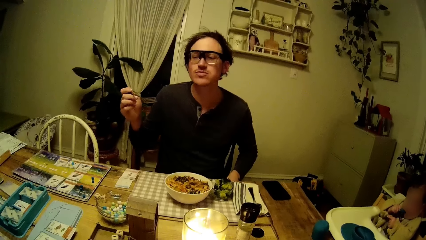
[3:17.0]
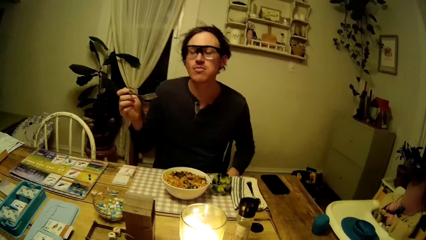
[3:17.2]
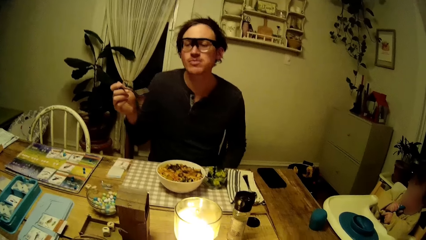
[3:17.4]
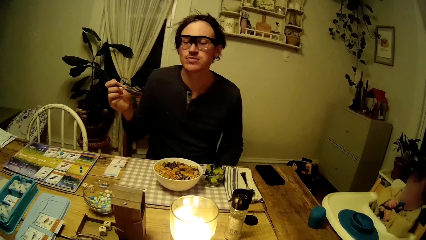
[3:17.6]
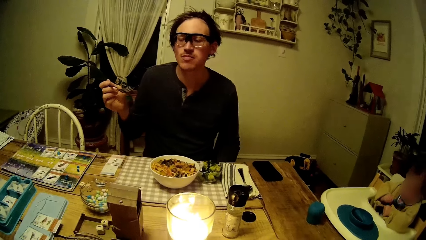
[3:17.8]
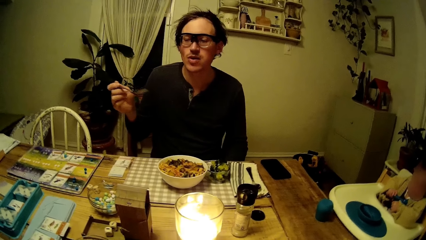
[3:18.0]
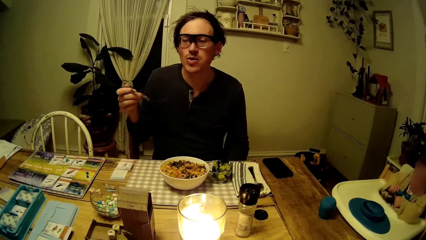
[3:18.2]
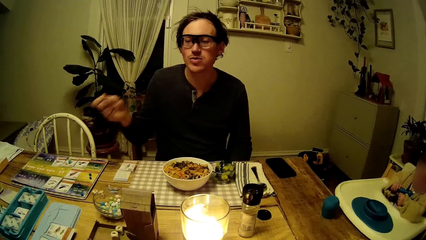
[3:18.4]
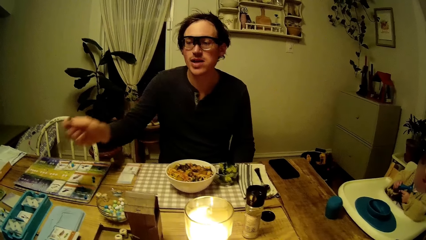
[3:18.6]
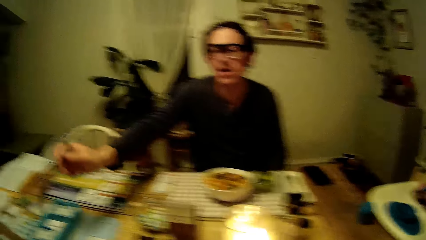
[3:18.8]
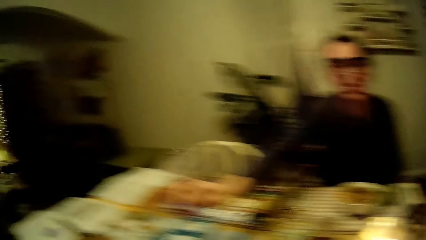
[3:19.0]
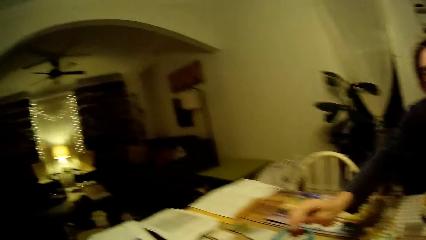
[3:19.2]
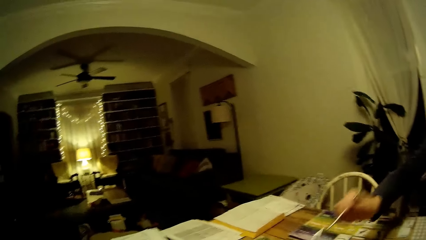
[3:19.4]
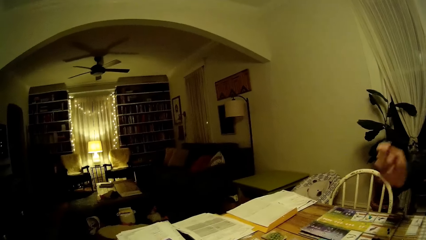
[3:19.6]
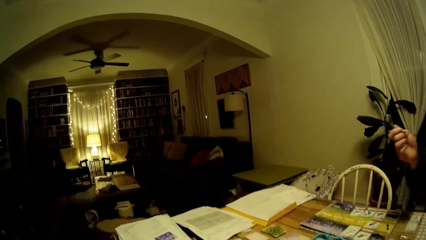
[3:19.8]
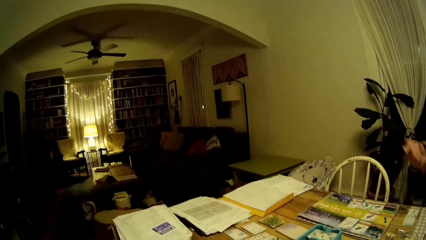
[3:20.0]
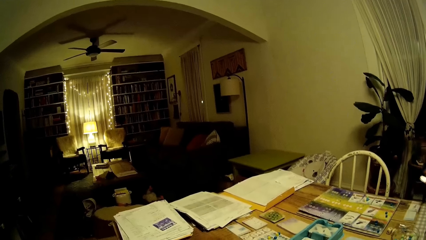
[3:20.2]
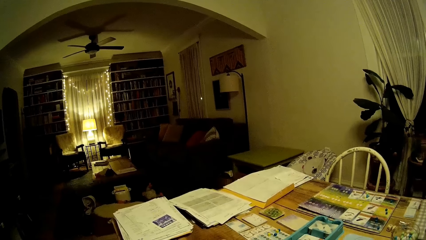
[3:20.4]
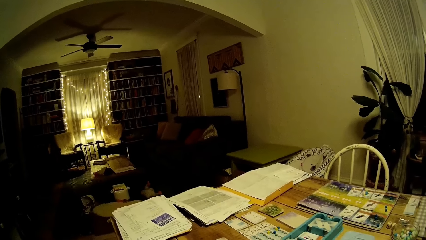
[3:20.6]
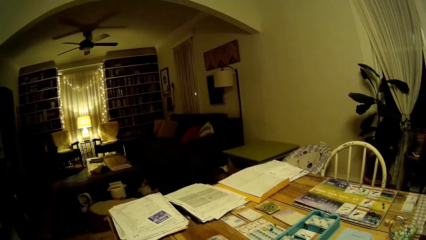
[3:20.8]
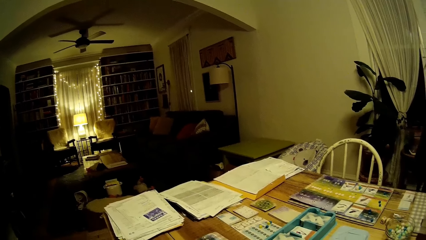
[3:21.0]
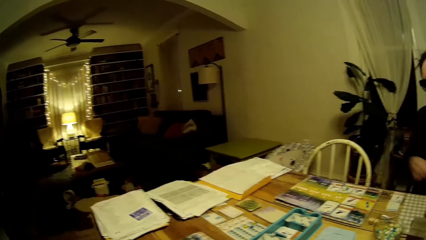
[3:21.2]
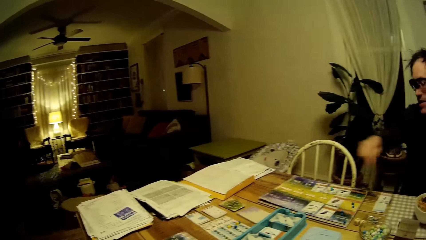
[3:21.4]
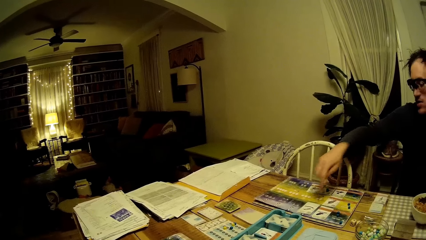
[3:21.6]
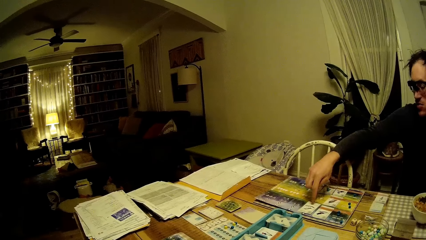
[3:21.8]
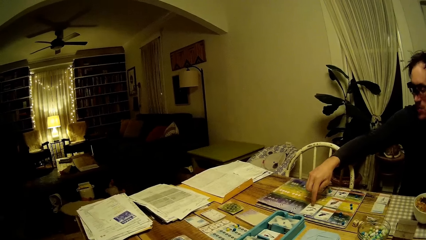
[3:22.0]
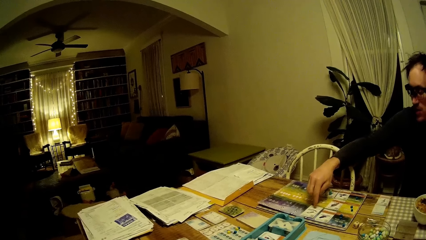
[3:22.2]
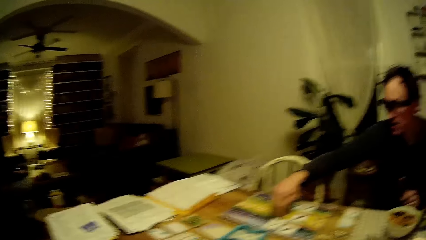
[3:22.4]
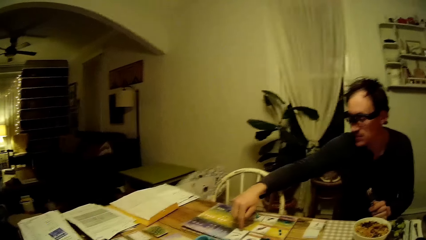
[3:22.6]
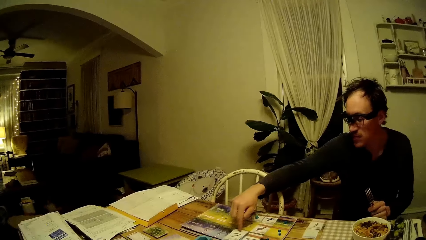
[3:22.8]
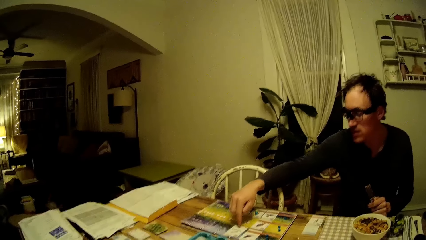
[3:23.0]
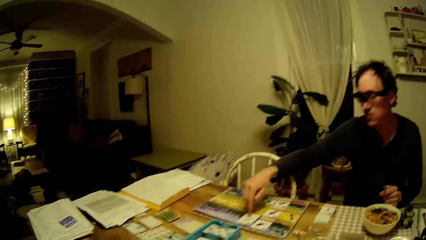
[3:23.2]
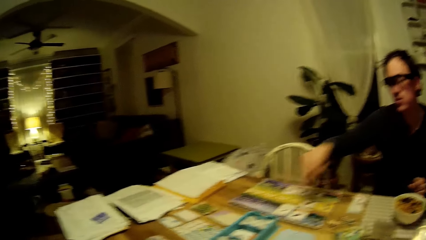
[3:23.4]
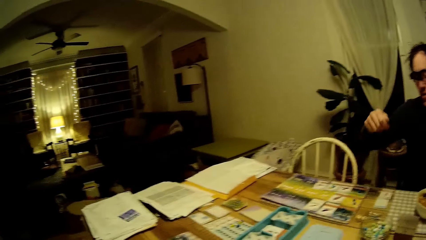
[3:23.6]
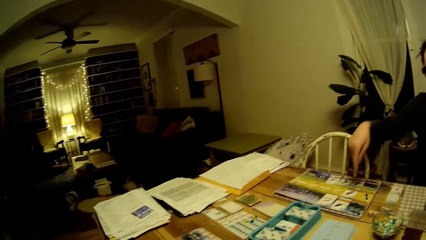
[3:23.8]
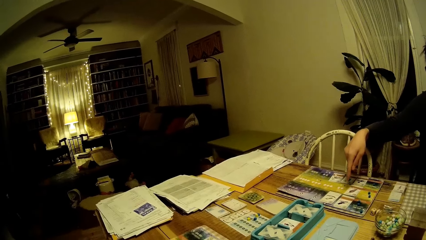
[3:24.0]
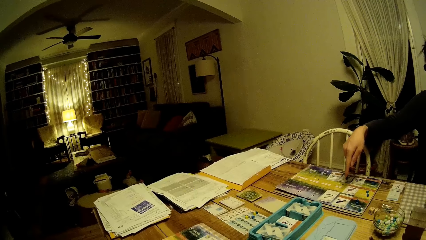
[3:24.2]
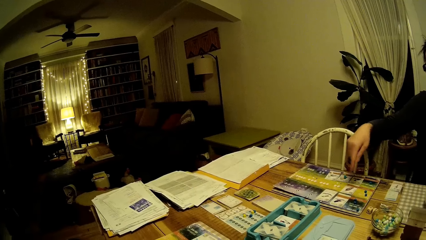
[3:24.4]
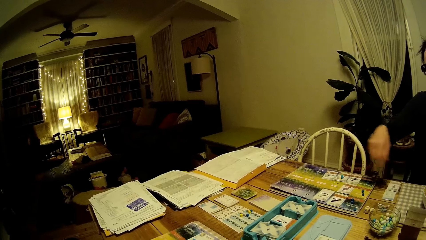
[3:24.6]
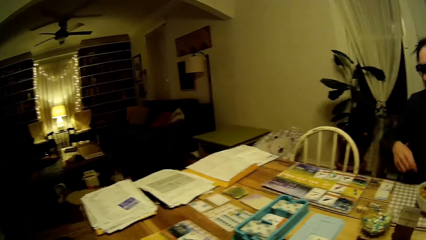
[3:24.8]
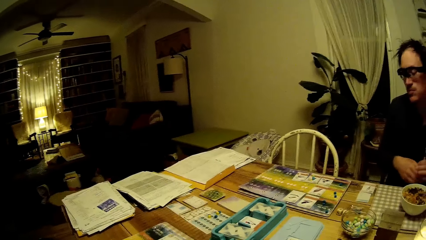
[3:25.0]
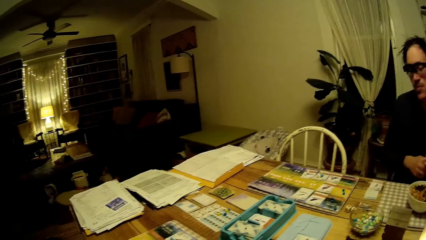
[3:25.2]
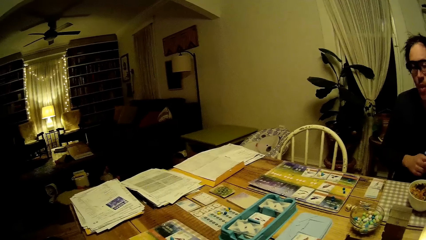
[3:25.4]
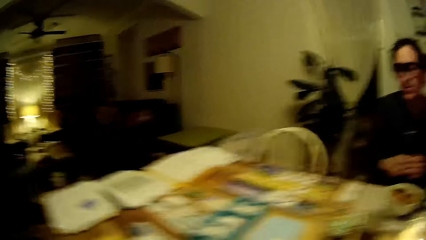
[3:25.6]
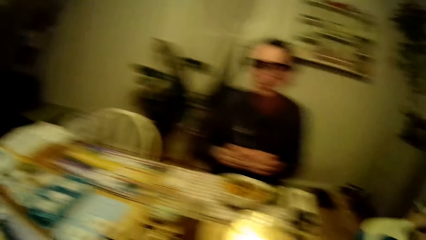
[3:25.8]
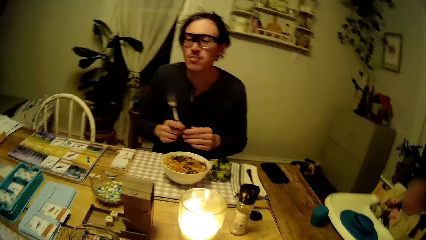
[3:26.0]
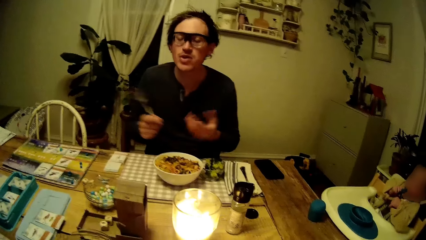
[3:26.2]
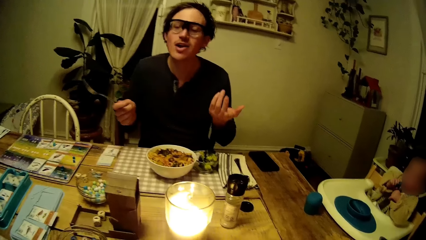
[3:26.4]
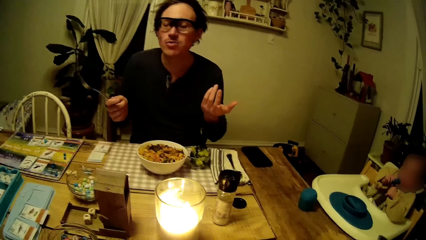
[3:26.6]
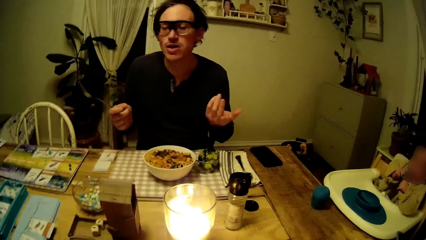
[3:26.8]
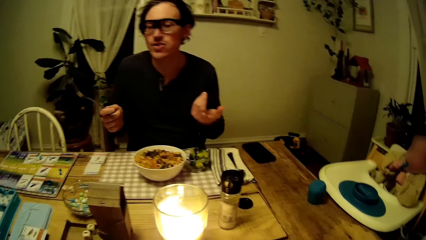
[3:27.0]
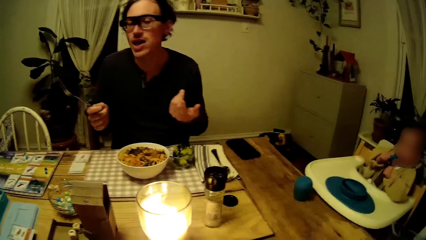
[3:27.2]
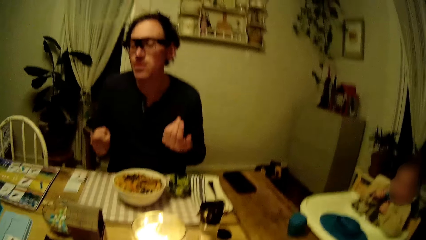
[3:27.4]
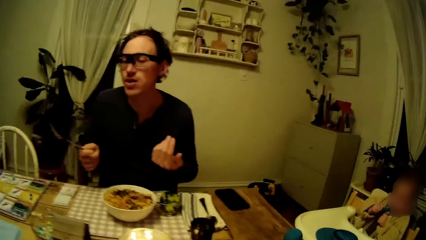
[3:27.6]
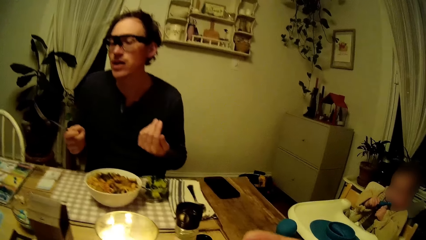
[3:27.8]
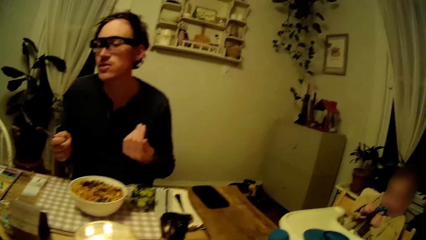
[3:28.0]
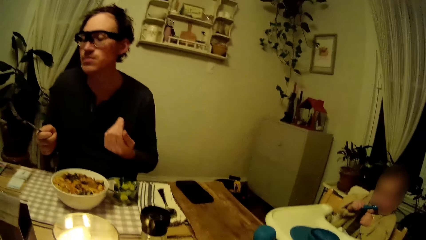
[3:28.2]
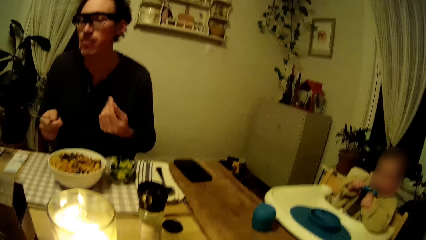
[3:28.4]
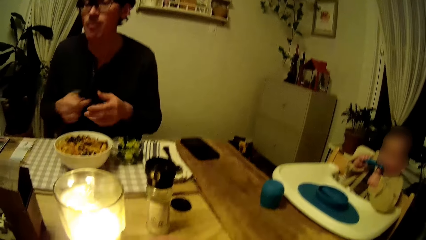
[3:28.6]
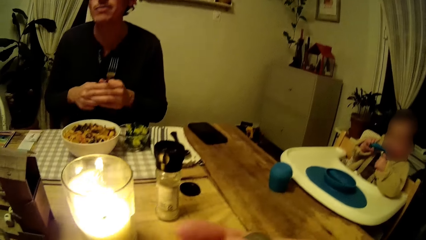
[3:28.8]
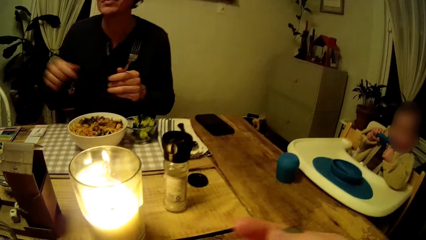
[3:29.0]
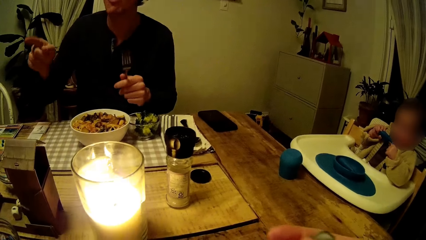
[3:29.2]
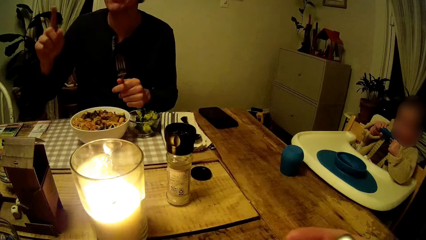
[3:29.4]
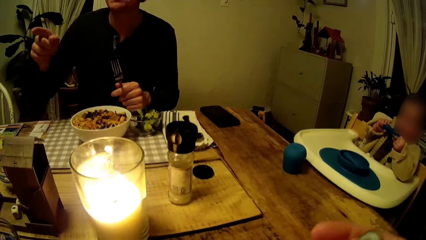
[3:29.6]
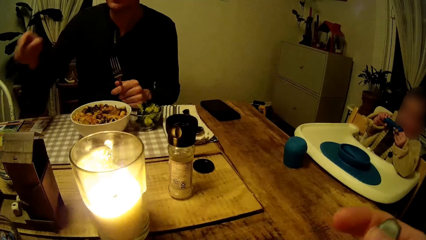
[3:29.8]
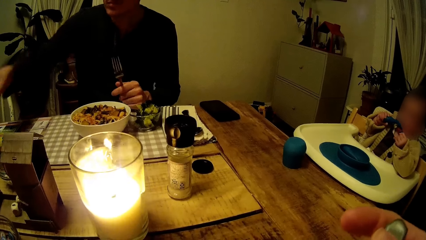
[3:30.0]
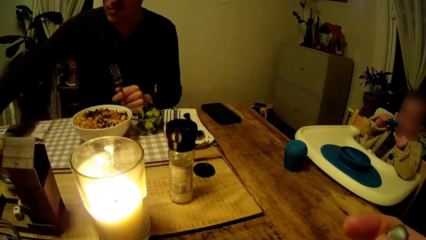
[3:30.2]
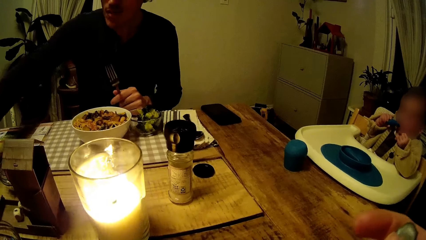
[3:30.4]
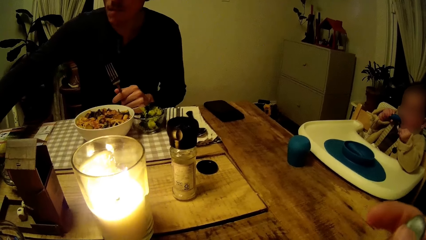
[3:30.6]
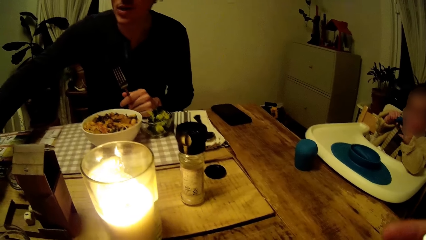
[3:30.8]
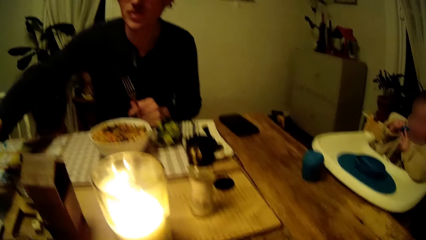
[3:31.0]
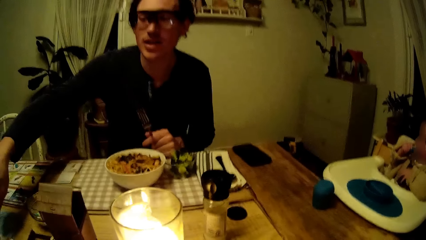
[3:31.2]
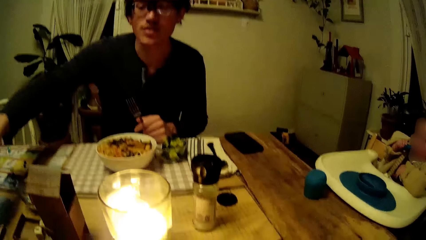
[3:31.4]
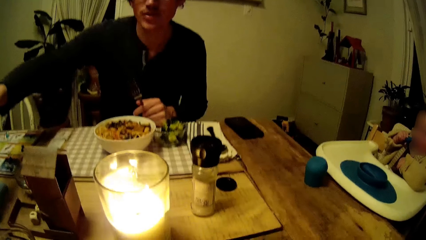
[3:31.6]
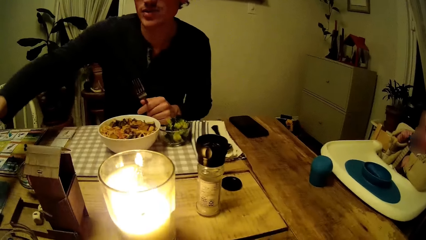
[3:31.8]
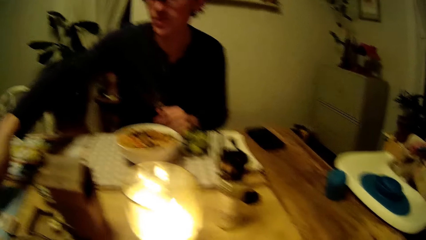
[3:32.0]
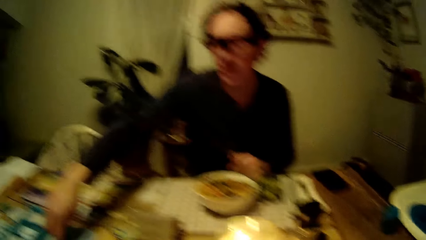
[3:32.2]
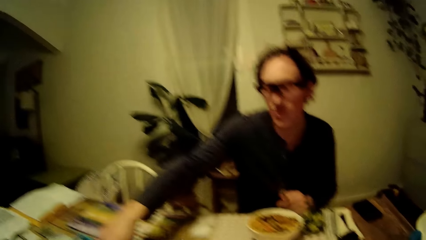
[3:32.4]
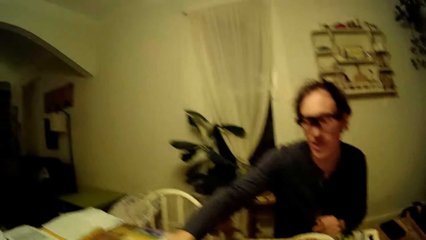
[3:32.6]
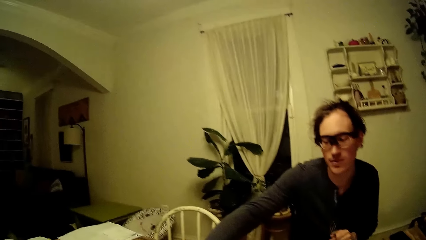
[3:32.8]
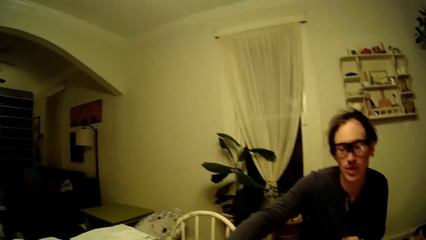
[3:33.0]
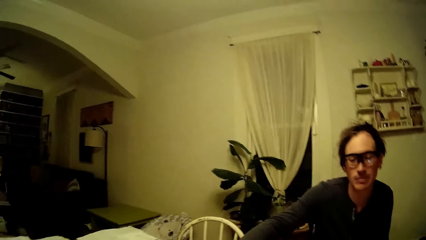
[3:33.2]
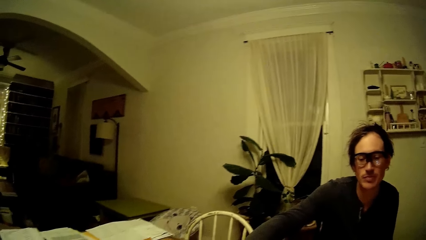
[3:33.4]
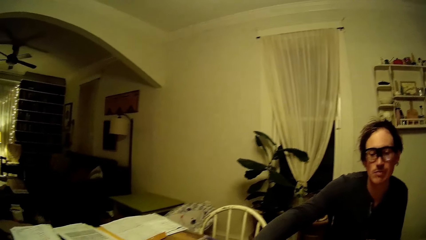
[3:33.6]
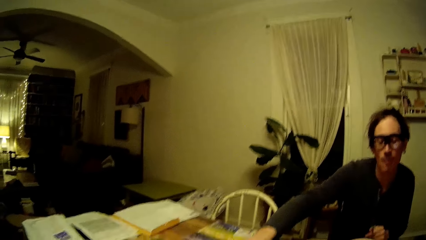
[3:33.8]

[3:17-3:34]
A man points at the cards with the fork. He changes the hand holding the fork. He points at the cards on the table. He taps a card on the dining table with his right hand. A person moves his hands. The man passes the fork in his left hand to his right hand. Another person plays with something. The man passes the fork in his right hand to his left hand. He stretches his hand towards the cards.
